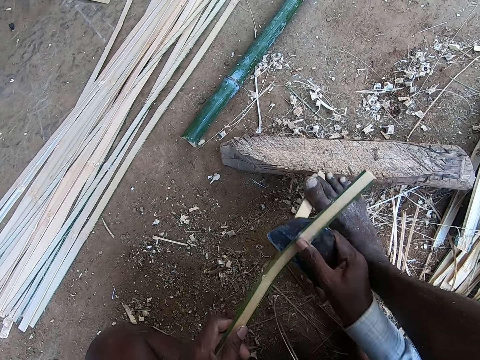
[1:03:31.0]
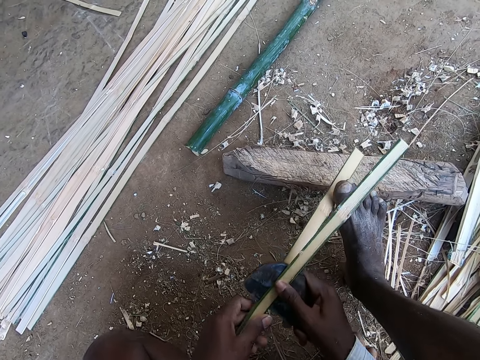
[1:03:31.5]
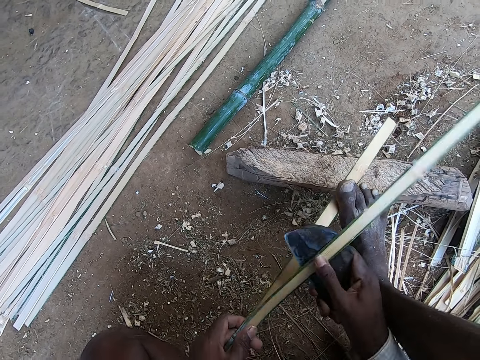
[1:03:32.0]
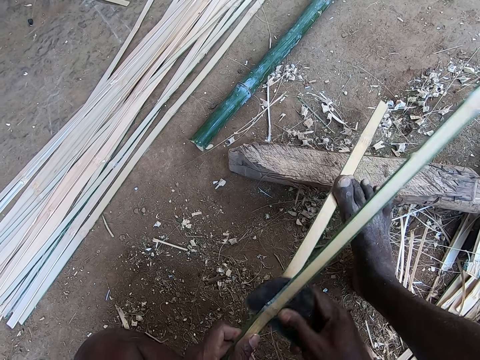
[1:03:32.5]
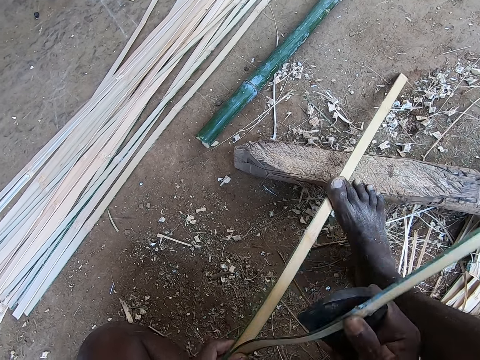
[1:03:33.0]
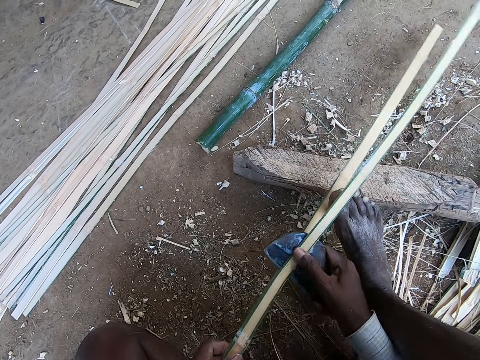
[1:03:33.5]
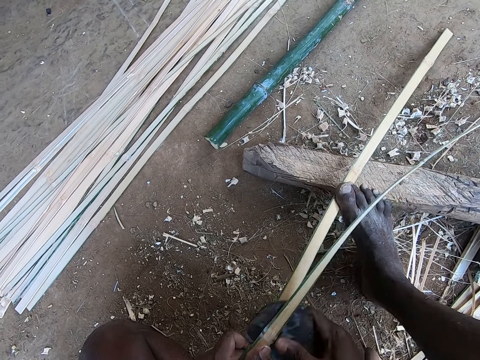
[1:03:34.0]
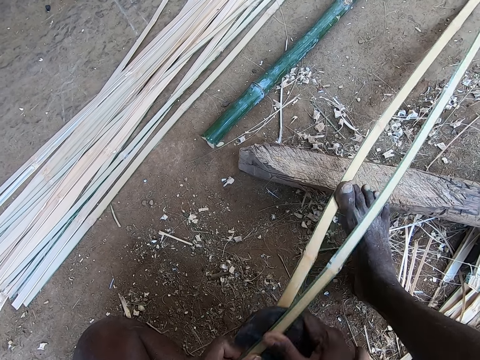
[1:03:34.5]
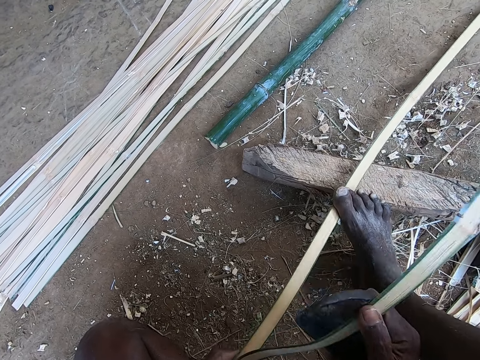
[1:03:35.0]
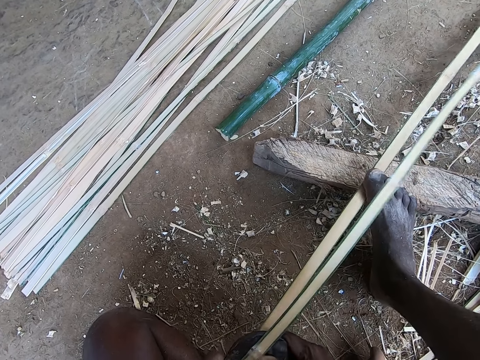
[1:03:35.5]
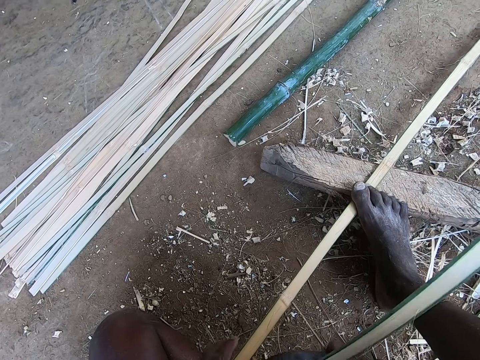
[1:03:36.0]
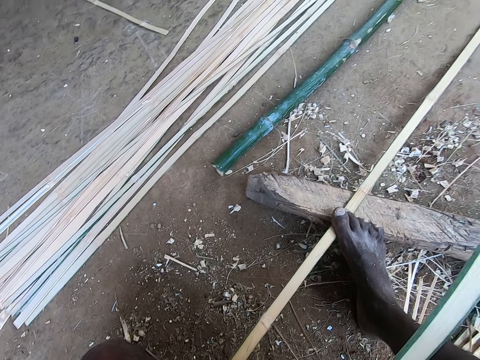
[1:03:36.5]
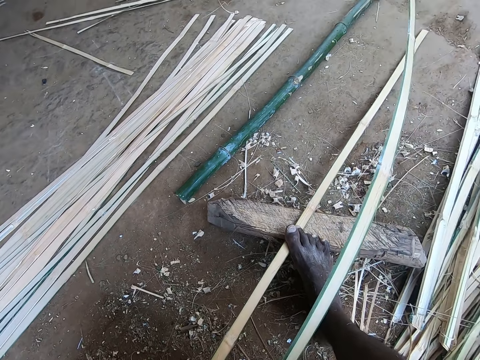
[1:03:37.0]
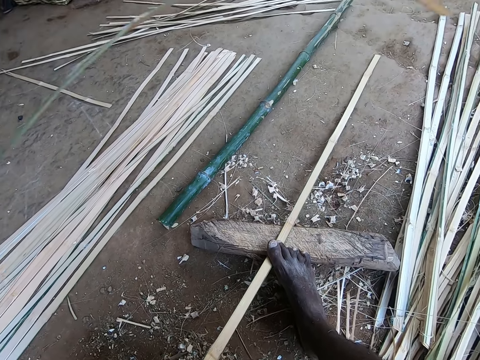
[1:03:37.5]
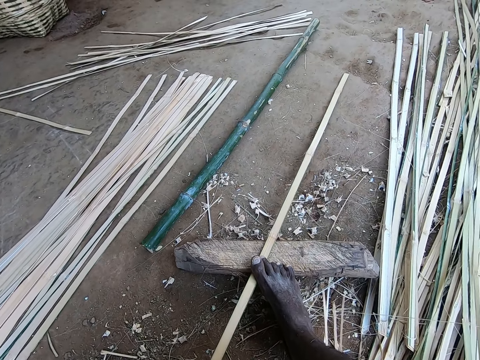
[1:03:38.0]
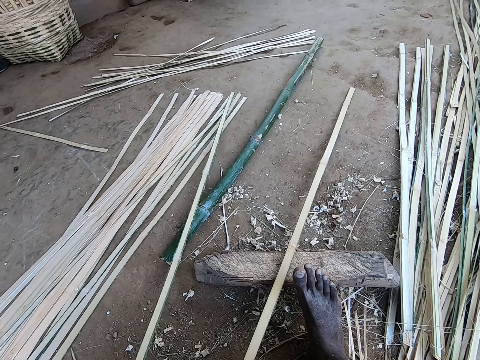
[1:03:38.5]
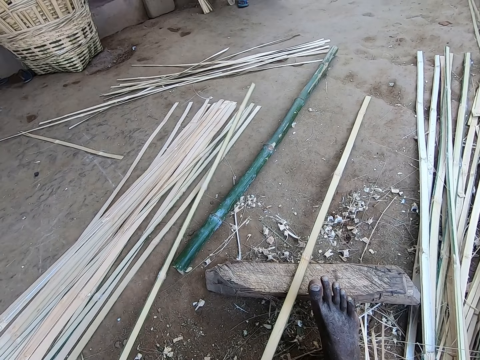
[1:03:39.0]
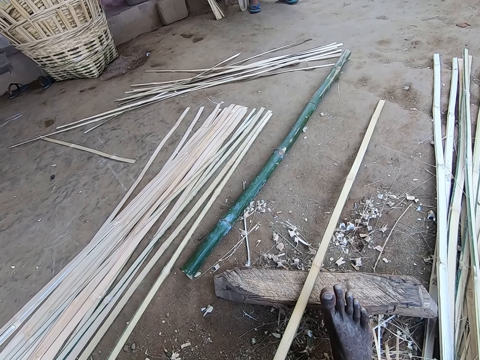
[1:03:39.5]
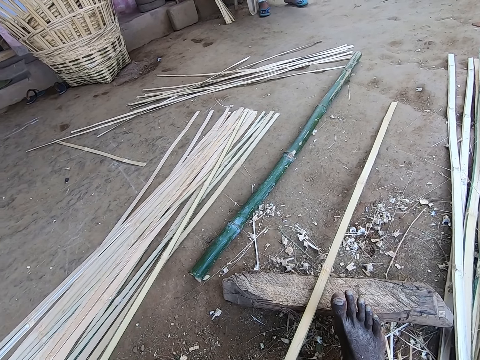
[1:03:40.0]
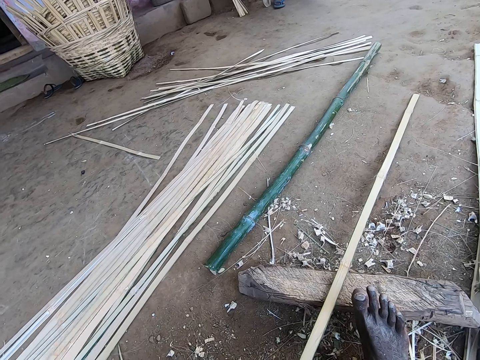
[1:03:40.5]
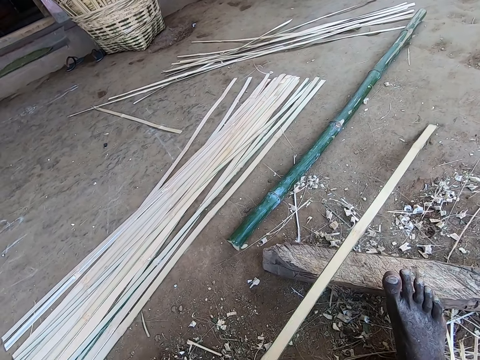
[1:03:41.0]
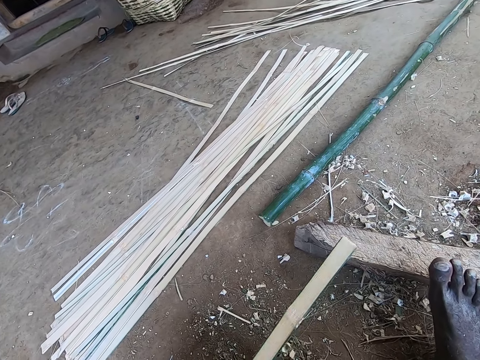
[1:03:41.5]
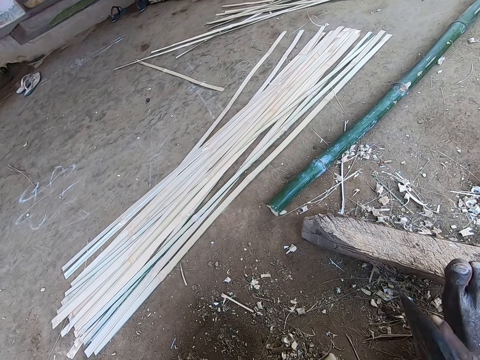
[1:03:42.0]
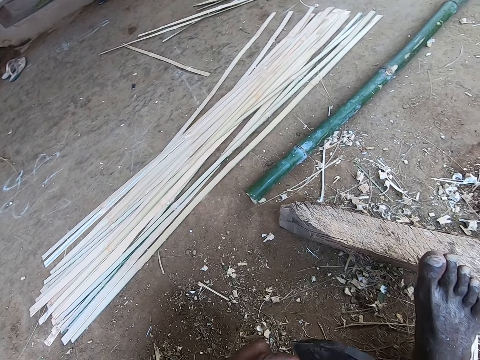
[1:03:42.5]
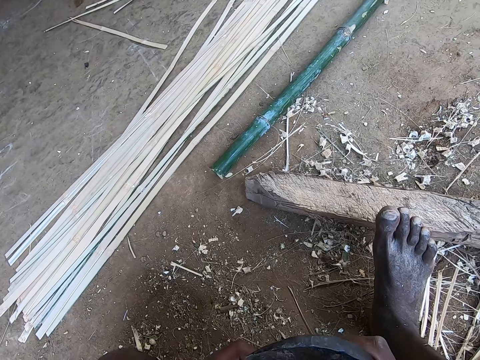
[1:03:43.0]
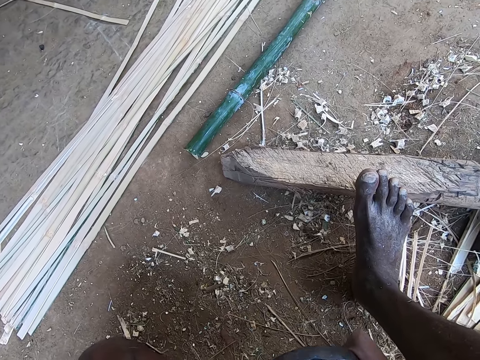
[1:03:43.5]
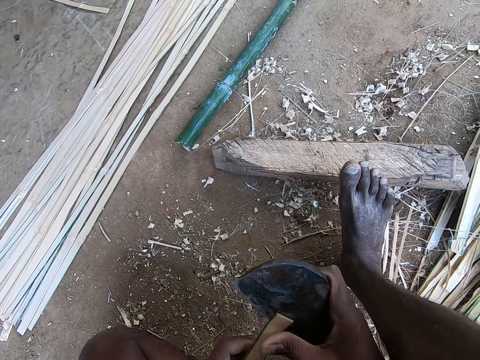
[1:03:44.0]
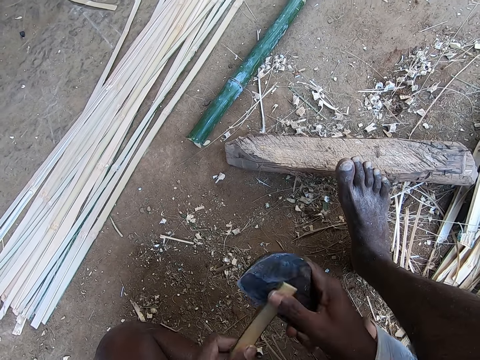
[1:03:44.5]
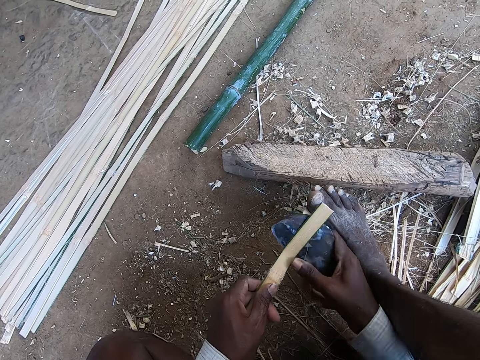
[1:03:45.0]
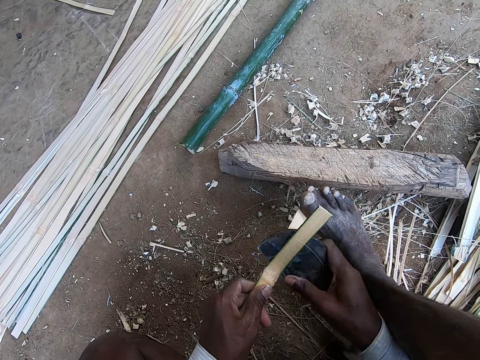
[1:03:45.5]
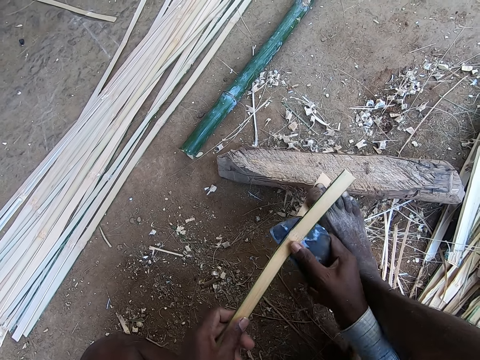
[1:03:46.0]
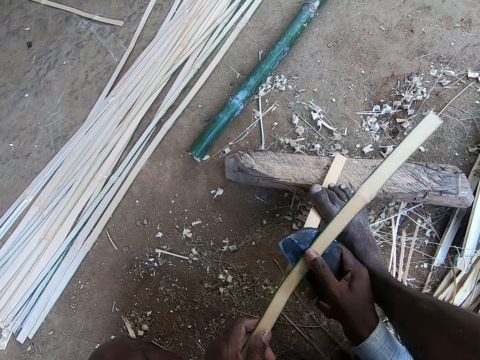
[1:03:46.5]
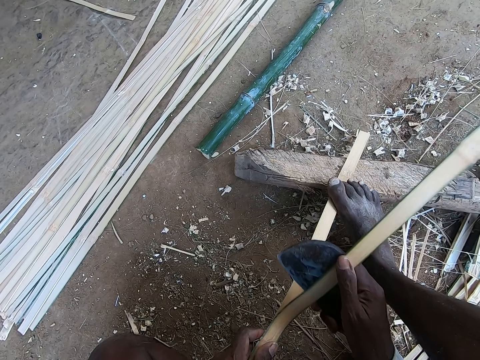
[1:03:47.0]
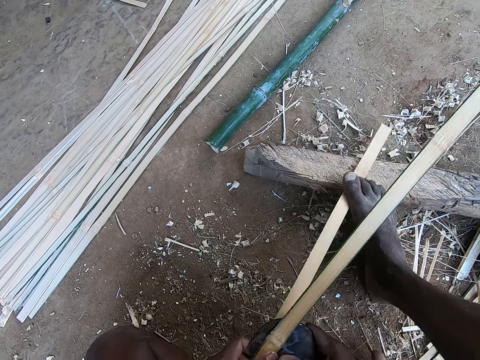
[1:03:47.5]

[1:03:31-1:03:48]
The camera wearer carries the bamboo stick or strip. He throws the bamboo strip on the ground with his left hand. He arranges the bamboo stick on other bamboo sticks. He picks up the bamboo strip from a wood with his left hand. He pulls the bamboo stick. He cuts out a bamboo strip from the bamboo strip in his left hand with the billhook in his right hand.

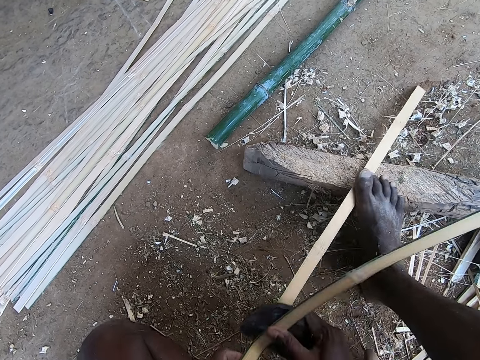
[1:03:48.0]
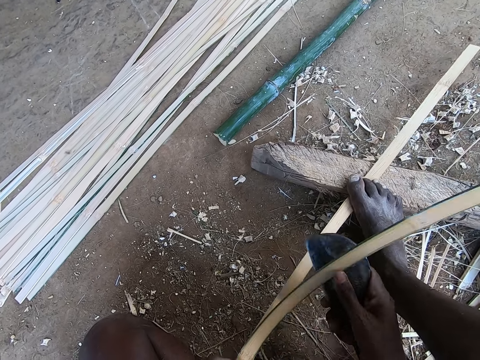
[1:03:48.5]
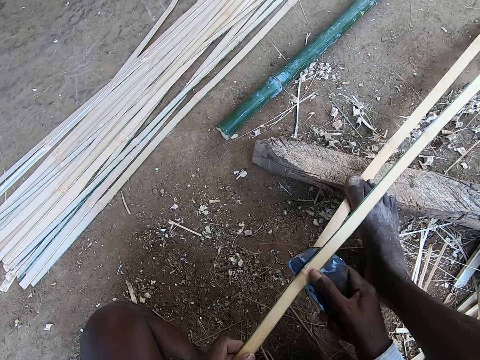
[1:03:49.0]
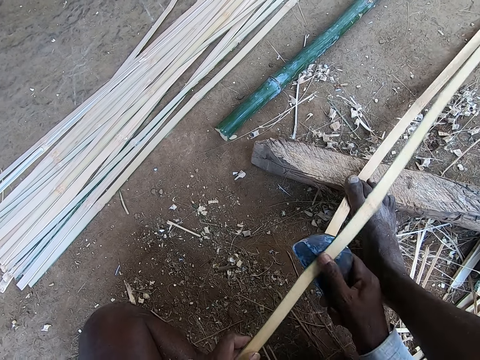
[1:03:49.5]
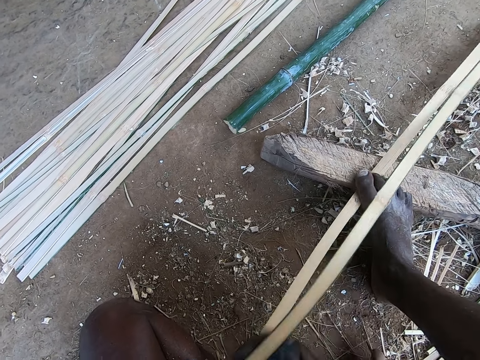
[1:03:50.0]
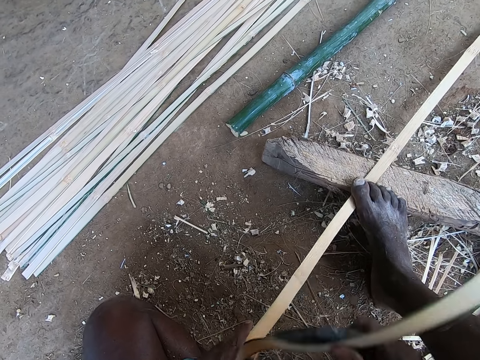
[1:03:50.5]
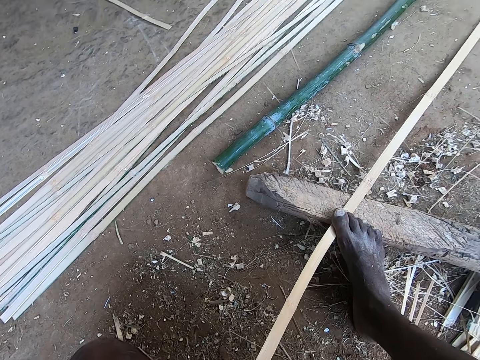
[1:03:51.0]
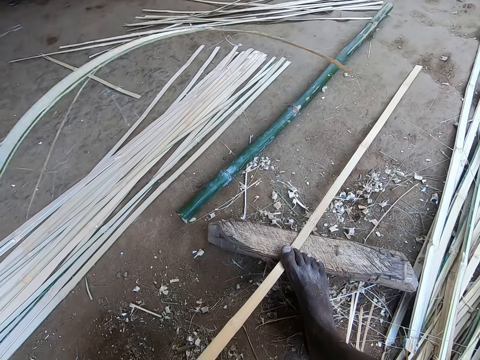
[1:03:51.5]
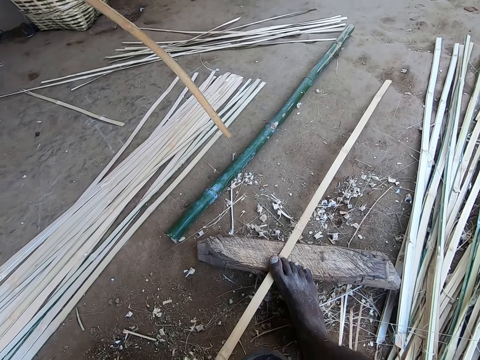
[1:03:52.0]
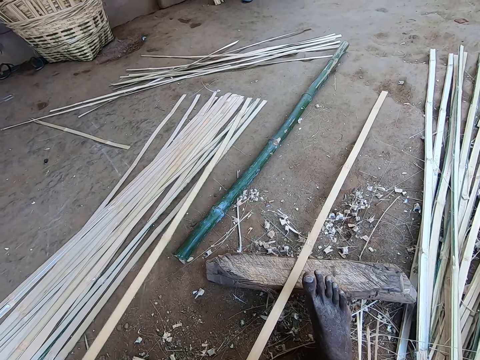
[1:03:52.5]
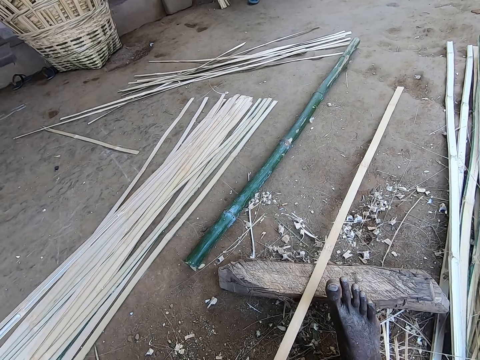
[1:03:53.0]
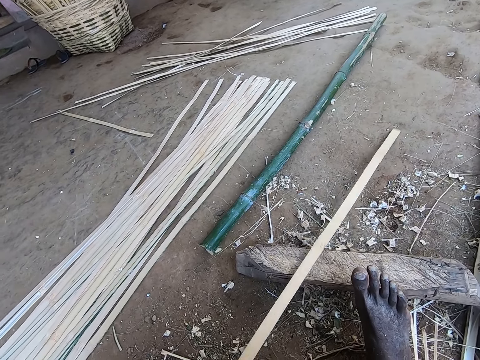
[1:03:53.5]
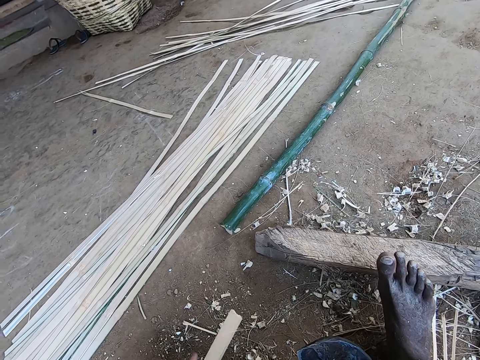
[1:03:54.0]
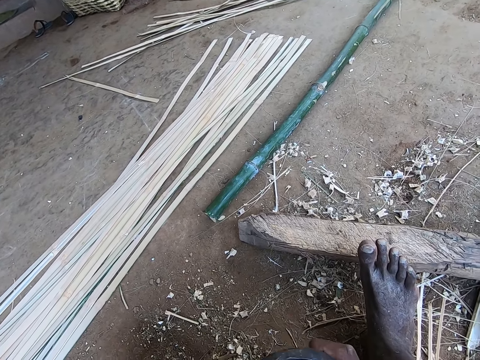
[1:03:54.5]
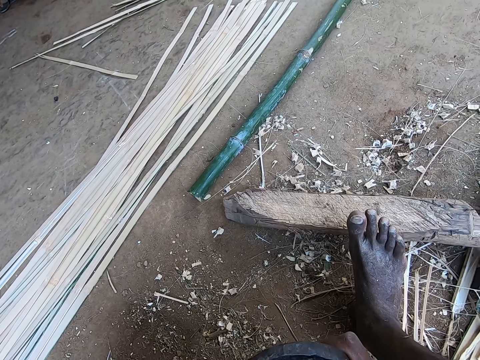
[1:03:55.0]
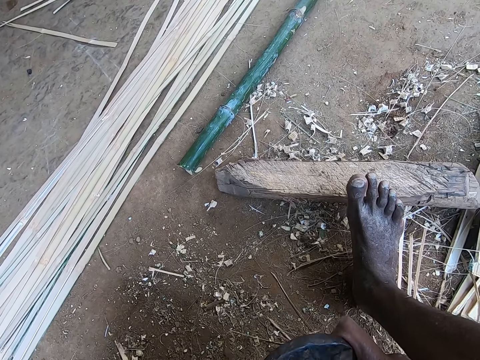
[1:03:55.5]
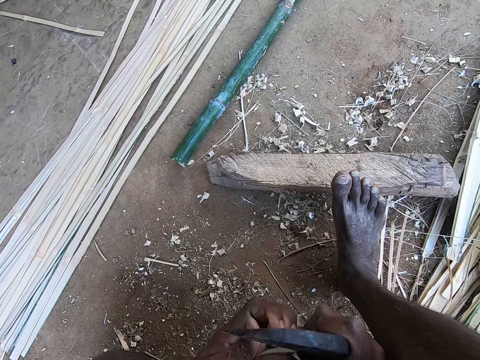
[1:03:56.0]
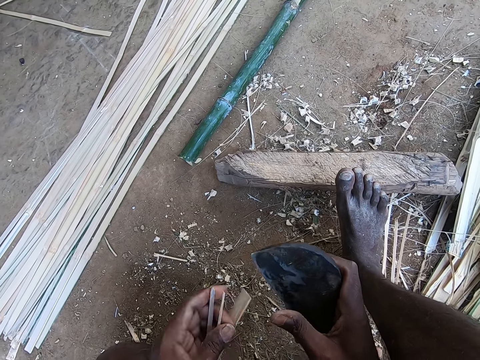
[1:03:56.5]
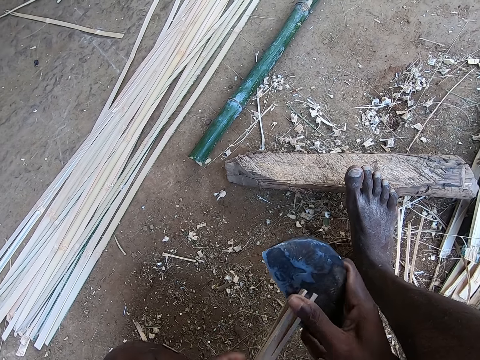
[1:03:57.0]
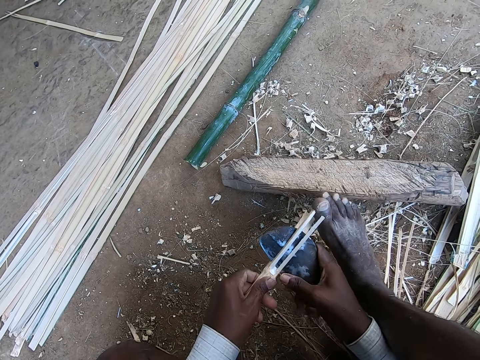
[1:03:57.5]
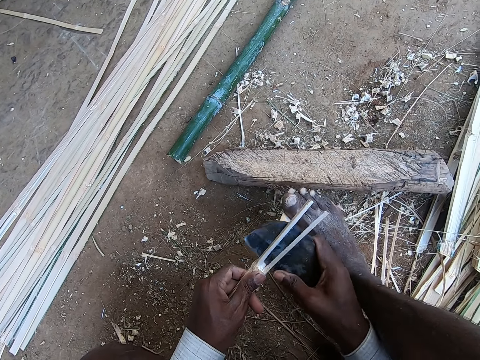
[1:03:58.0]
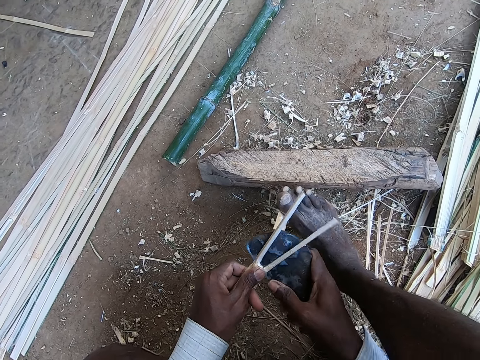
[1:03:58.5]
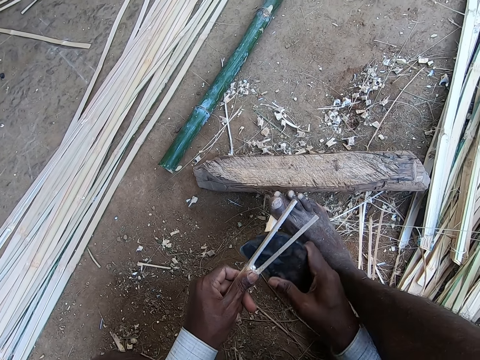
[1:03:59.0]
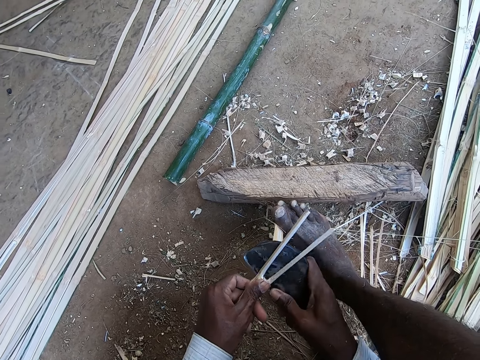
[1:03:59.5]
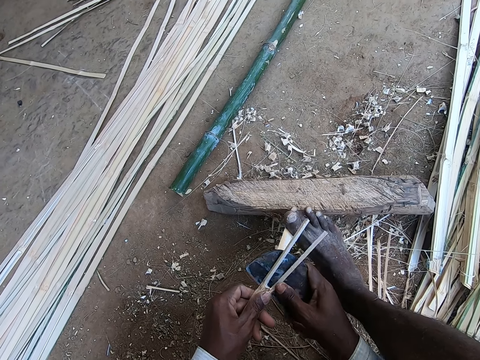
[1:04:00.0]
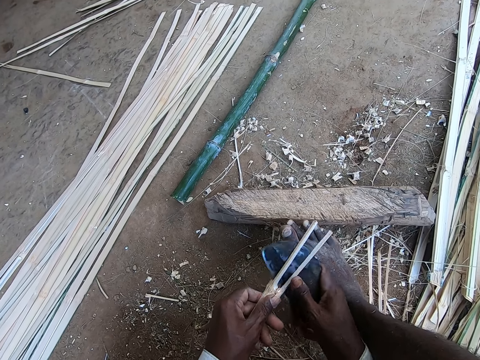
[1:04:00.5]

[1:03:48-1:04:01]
The camera wearer throws the bamboo strip or stick on the ground with his left hand. He removes his right foot from the bamboo strip. He picks the bamboo strip from the wood with his left hand. He pulls the bamboo stick. He cuts out a bamboo strip from the bamboo strip in his left hand with the billhook in his right hand.
